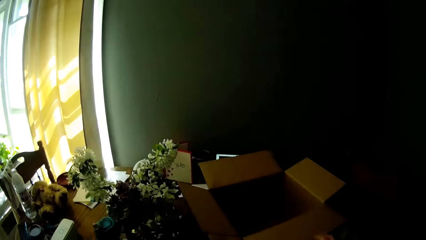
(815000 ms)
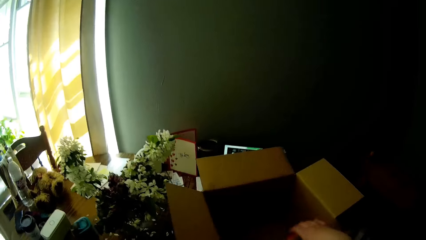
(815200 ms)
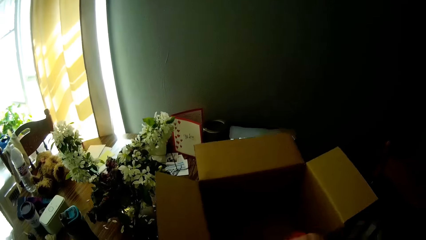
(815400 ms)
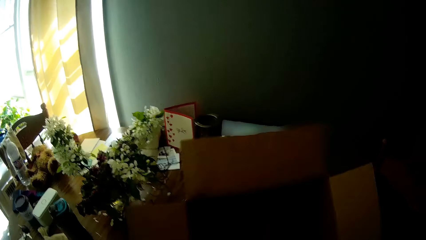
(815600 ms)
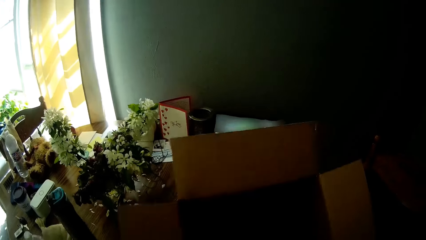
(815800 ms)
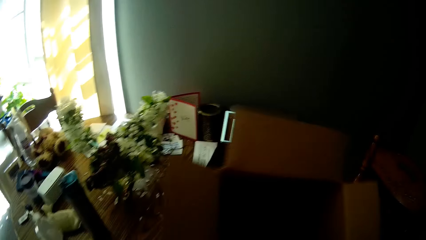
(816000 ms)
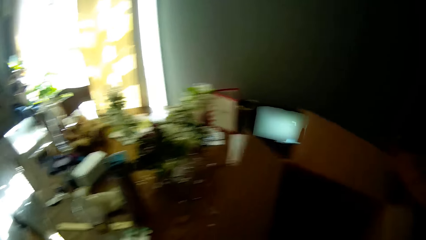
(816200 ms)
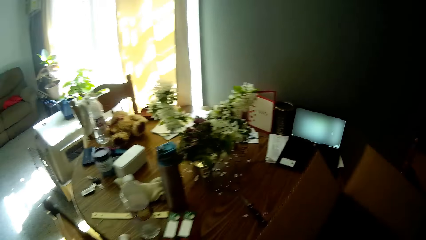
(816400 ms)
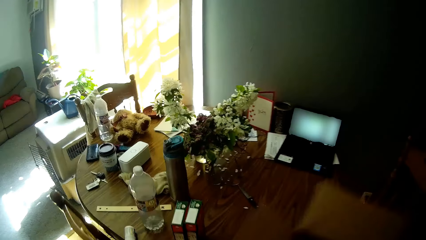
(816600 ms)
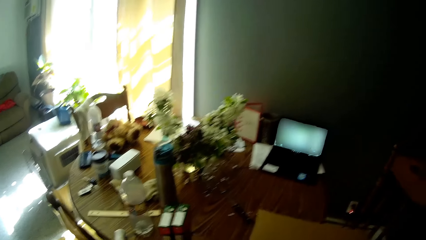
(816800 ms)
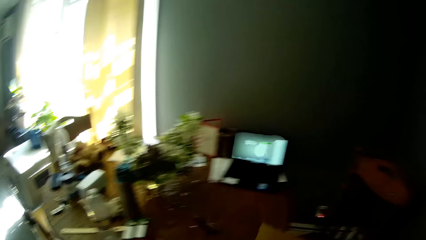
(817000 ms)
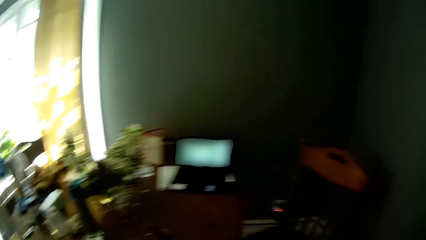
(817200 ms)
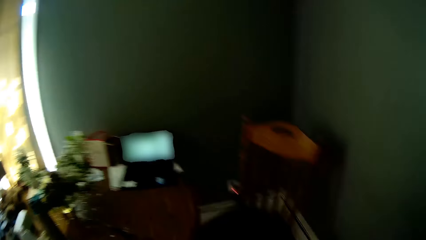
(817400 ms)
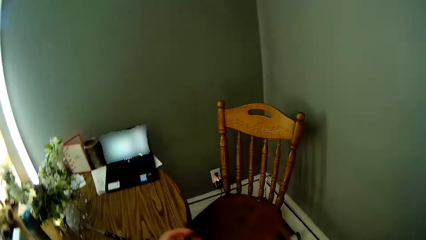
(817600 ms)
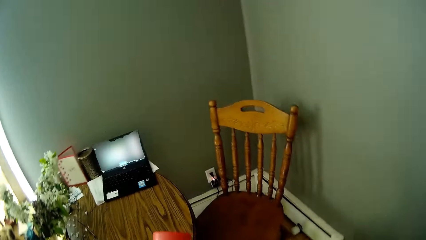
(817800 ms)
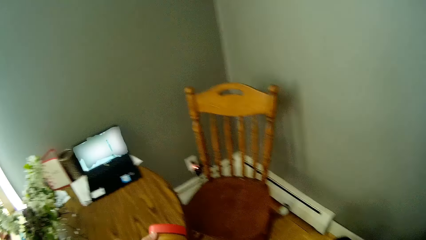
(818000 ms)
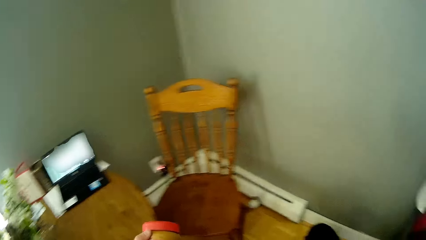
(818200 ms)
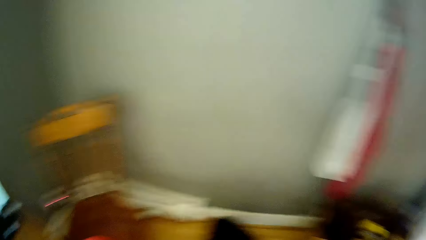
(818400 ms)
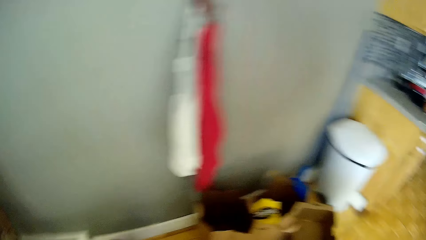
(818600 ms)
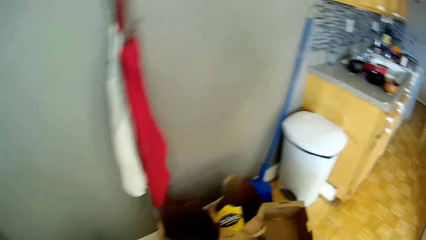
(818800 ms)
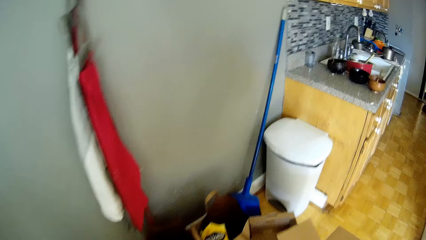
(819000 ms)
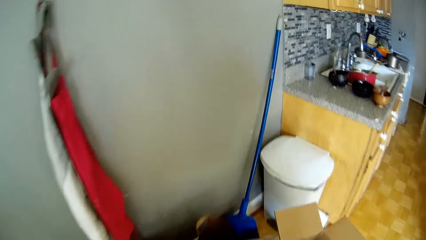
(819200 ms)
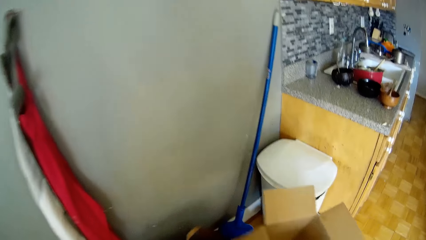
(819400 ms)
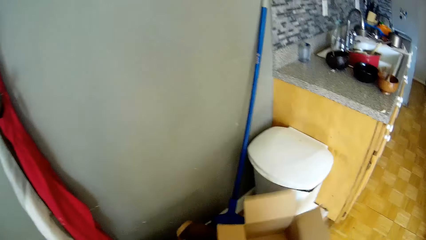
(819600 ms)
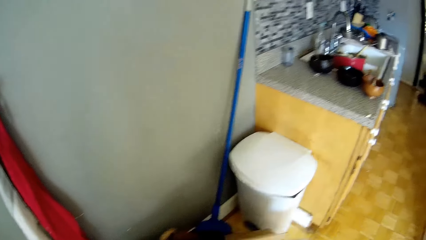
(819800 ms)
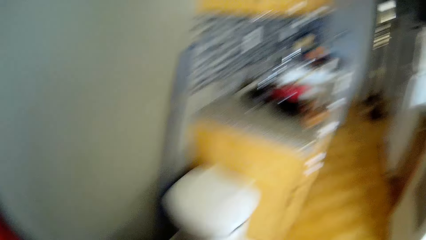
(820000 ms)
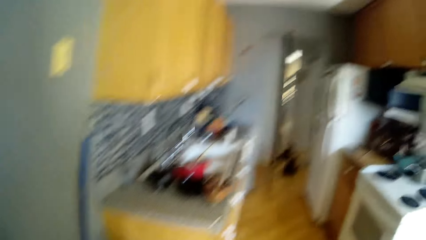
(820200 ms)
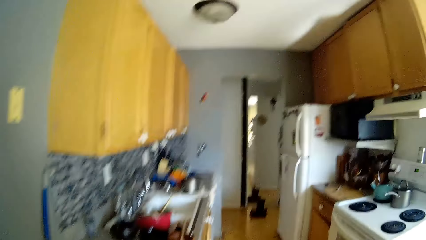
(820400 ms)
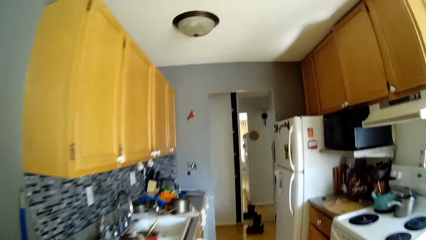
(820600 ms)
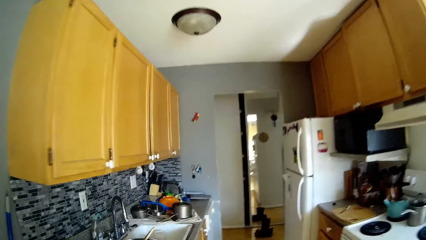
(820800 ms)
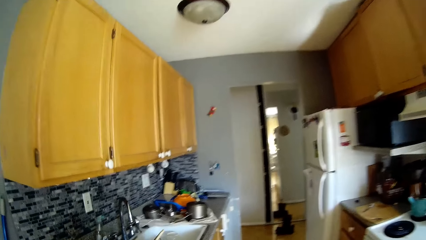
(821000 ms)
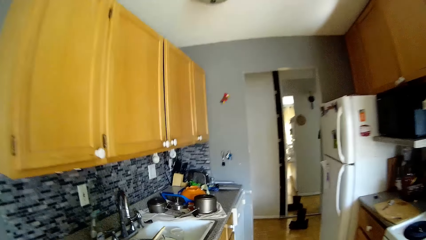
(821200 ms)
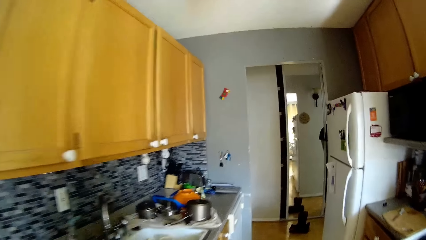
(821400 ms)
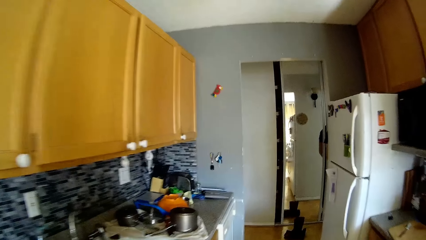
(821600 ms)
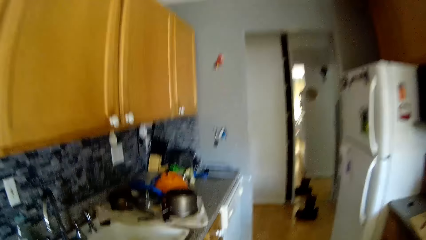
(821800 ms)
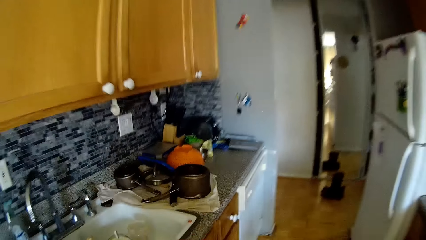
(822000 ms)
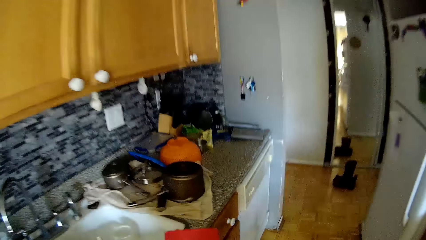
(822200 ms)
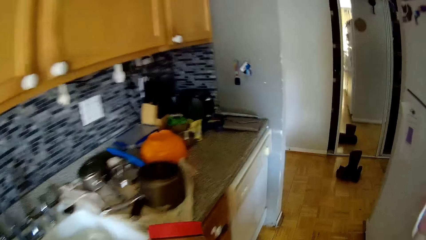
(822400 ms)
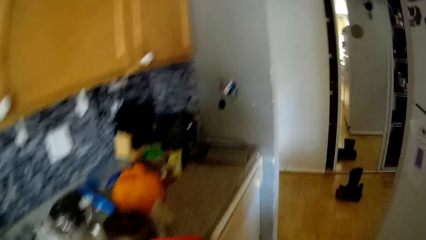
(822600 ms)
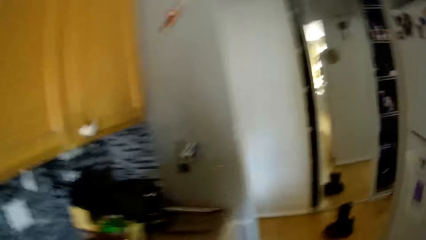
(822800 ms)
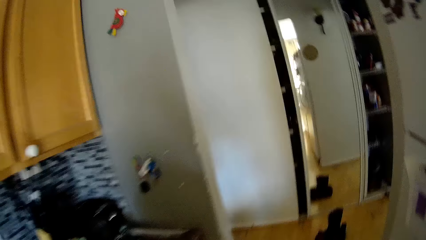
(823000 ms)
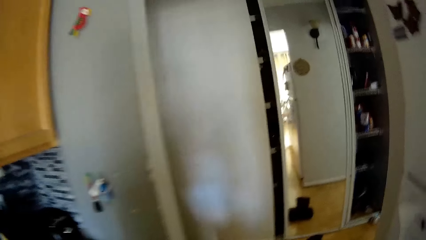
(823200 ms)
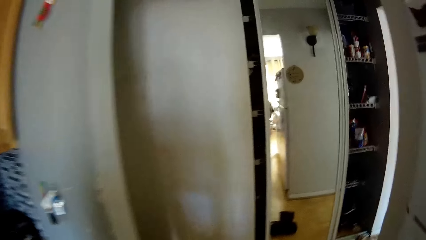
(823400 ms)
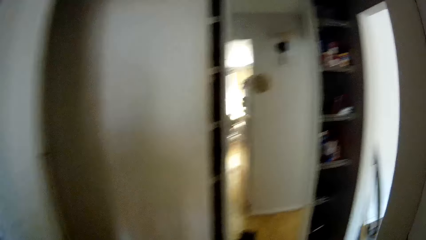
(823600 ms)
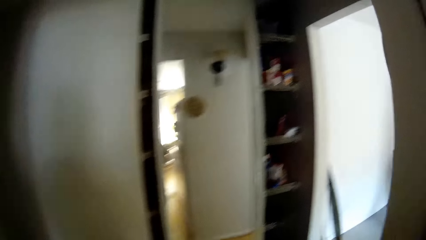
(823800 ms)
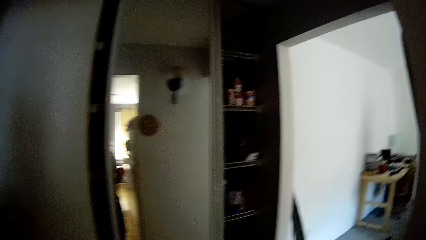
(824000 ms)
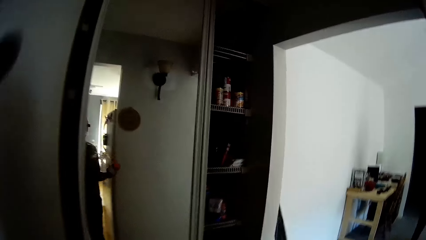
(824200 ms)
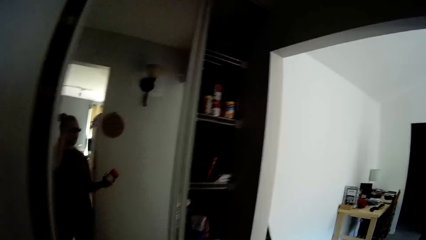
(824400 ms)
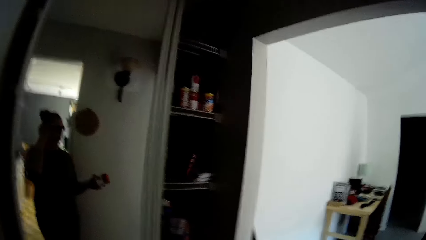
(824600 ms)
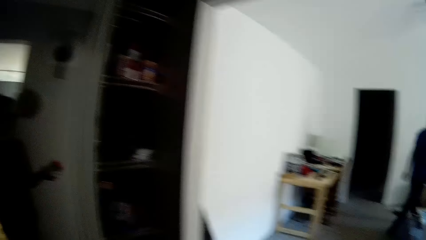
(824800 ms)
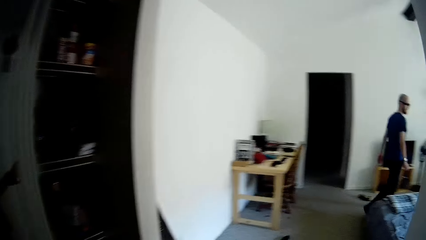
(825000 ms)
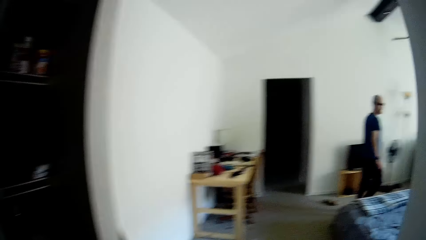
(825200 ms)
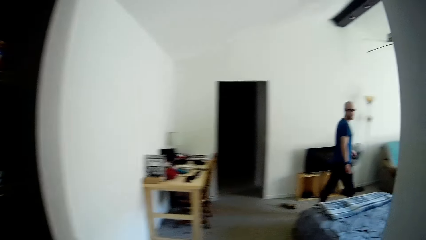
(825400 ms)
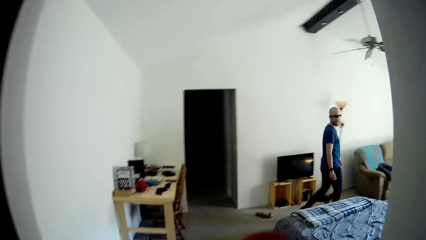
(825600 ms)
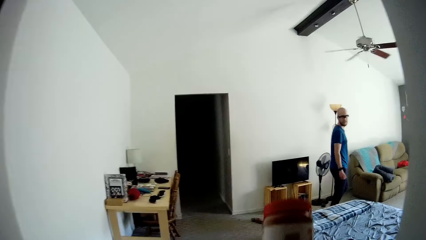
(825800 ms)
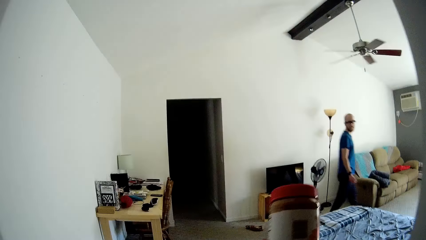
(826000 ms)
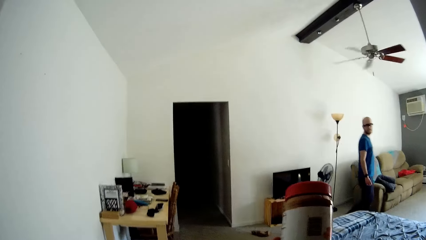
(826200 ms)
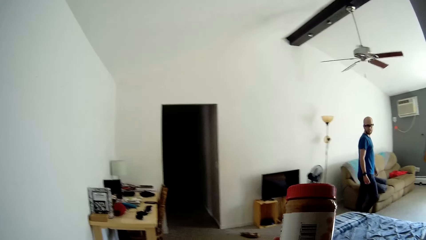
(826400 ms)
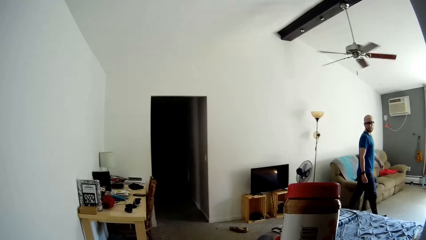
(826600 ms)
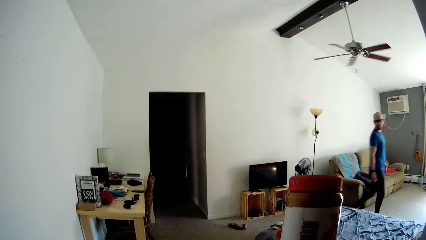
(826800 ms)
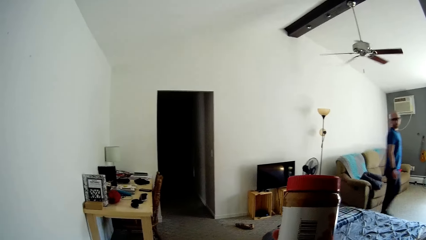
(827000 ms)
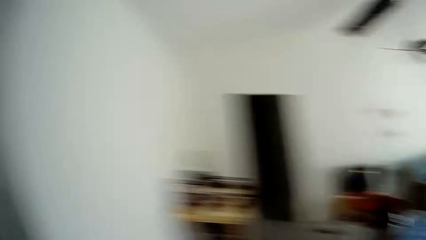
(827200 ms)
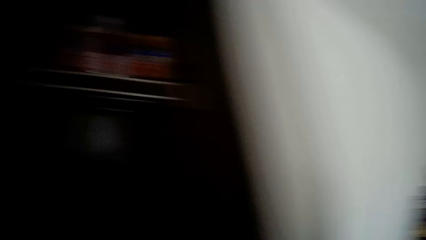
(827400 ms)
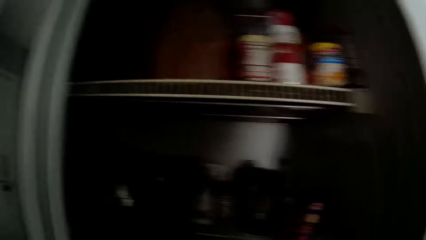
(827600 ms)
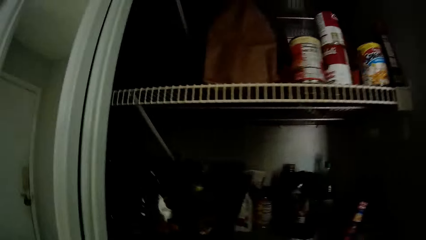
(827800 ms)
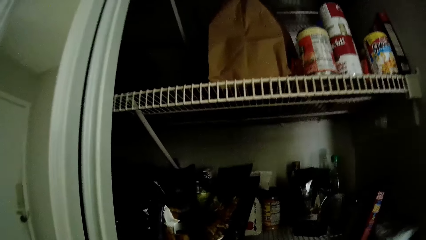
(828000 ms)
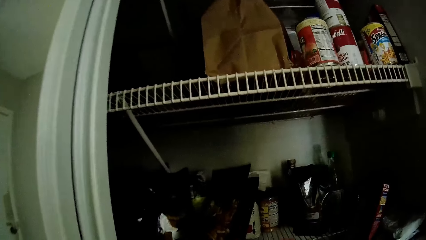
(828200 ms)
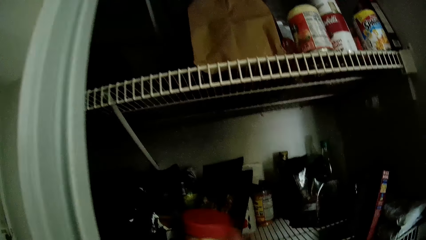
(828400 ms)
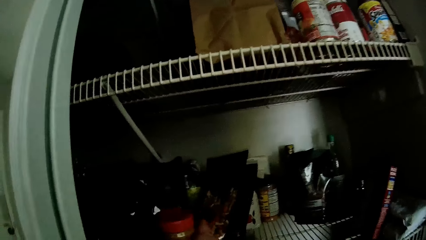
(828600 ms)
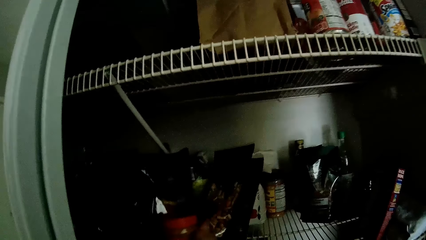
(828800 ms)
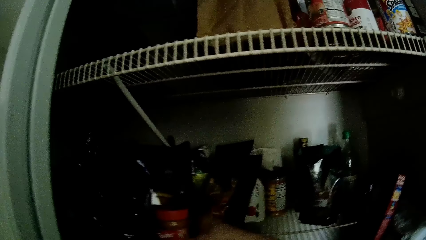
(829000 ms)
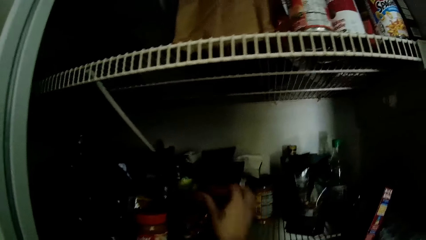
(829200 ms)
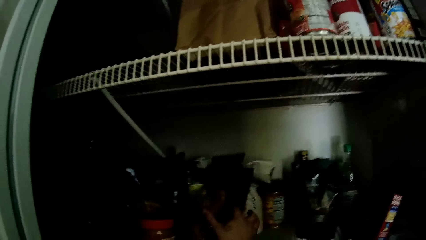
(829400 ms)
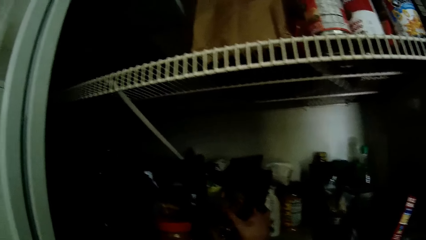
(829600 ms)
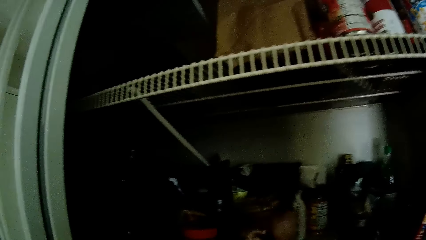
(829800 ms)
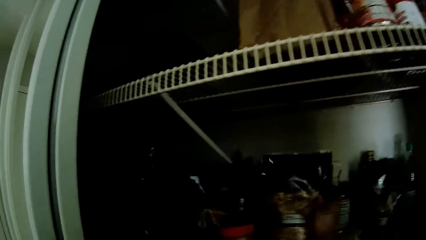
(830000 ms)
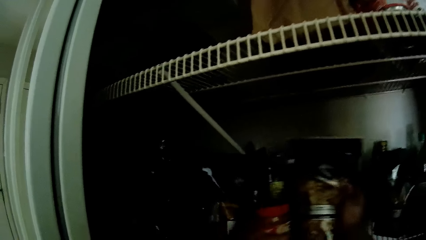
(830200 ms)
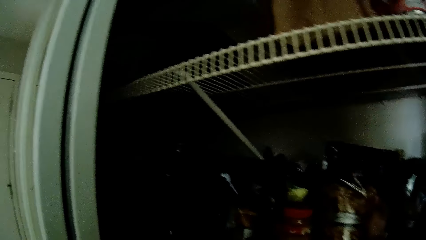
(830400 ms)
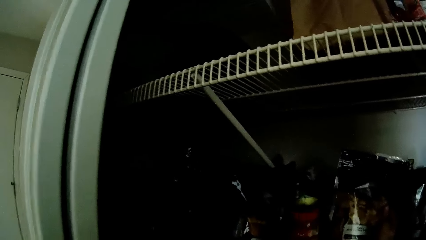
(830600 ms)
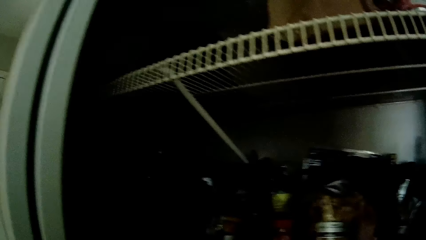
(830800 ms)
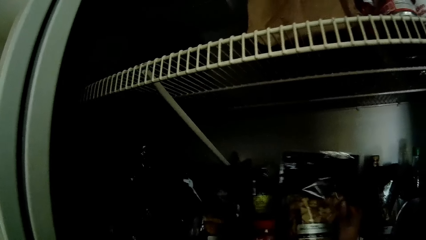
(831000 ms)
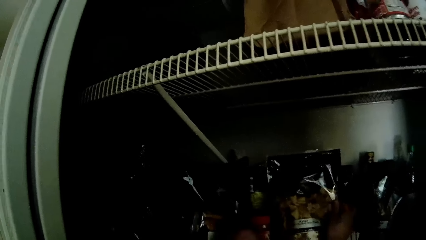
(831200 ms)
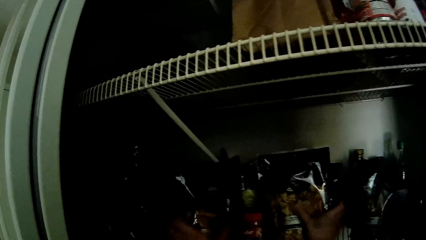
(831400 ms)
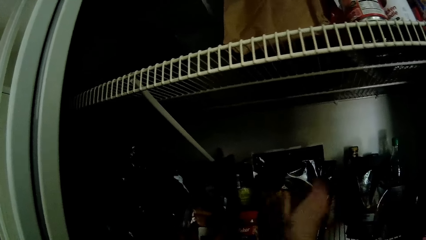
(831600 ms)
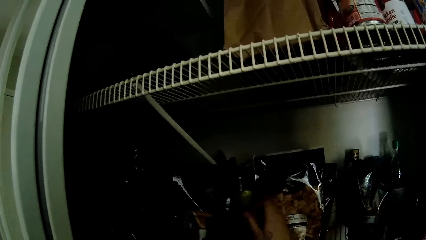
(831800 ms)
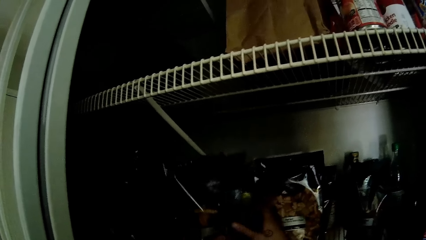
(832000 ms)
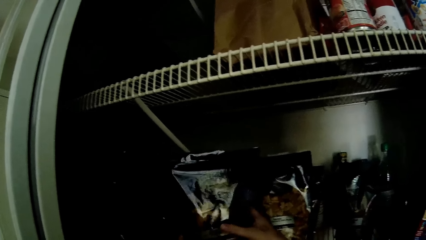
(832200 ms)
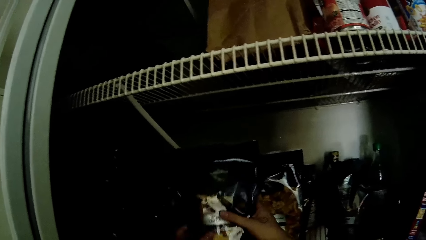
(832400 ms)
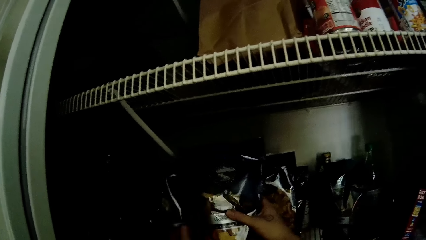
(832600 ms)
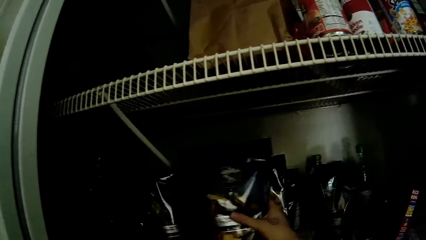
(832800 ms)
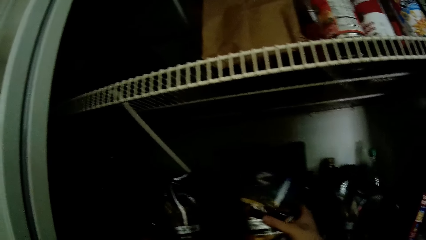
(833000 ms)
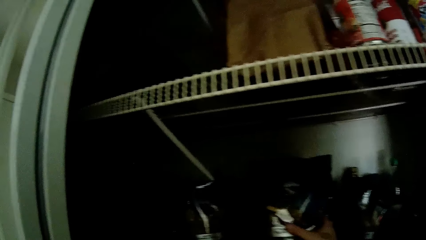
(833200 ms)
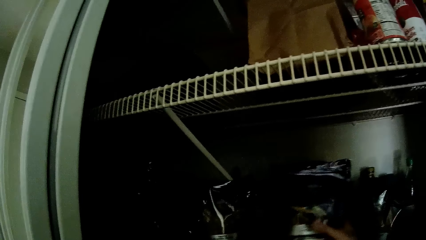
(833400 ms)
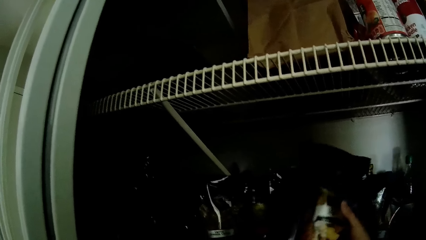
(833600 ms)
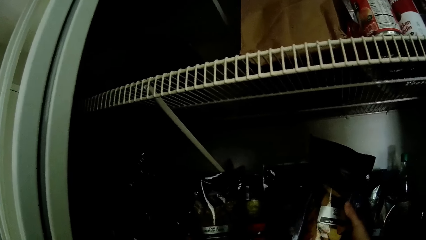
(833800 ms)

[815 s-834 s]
The camera wearer picks up a box from the table with her right hand. She drops the box on the floor beside a trash bin with her right hand. She walks to the cabinet. She converses with a man. She lifts a bottle of peanut butter in her right hand. She shows the man the peanut butter. She places the peanut butter inside a shelf. She adjusts nylon bags on the shelf with both hands.
